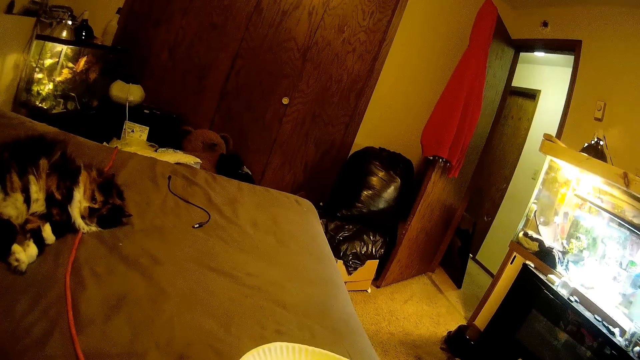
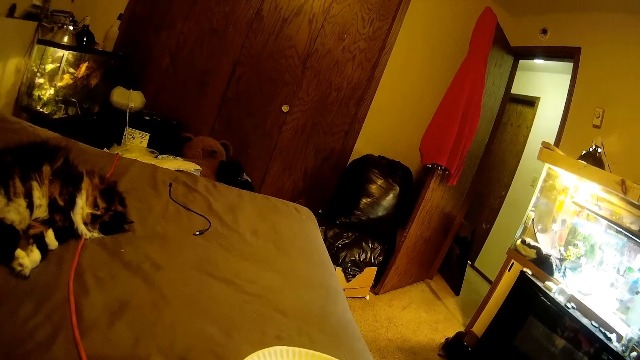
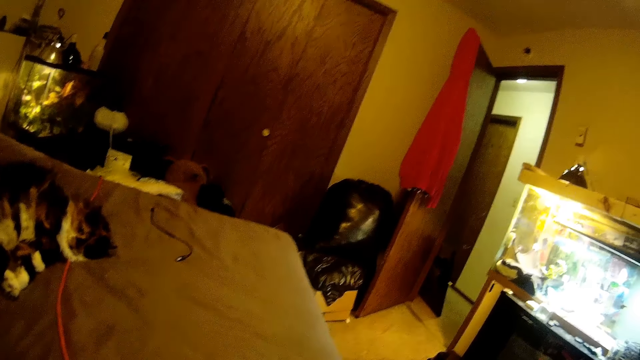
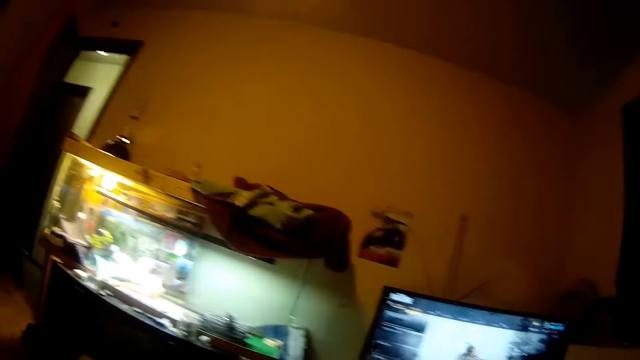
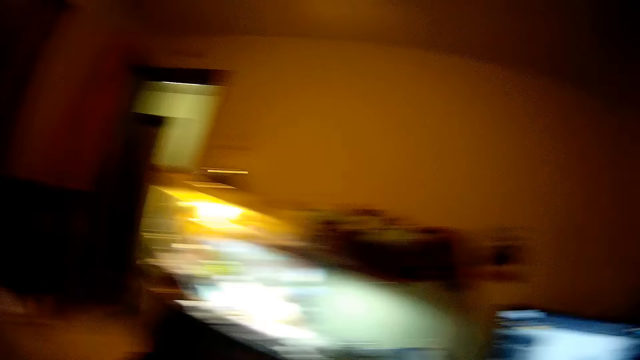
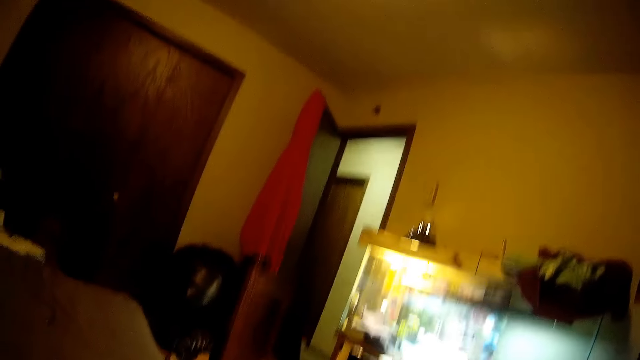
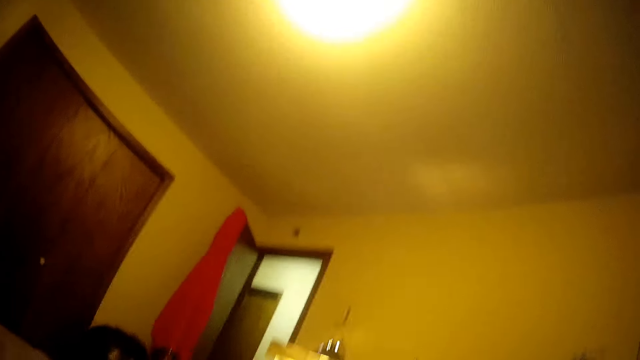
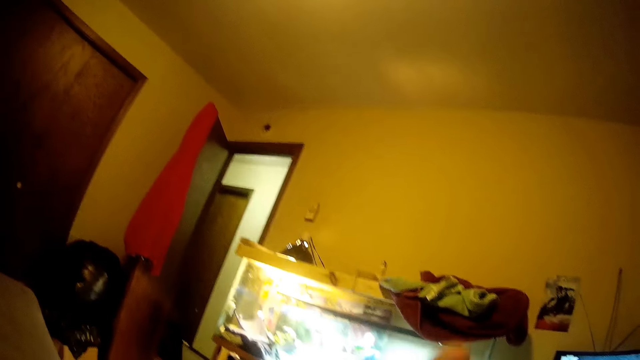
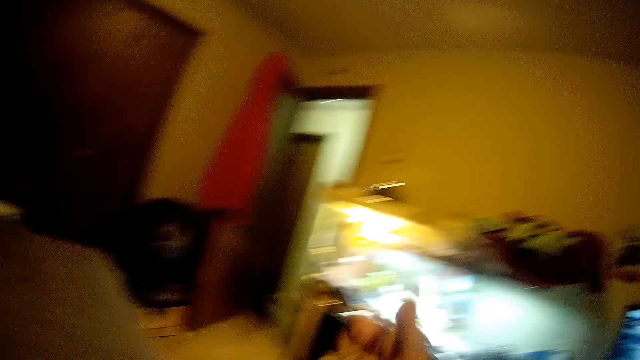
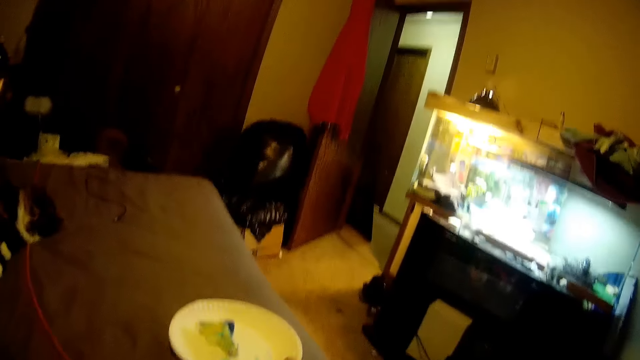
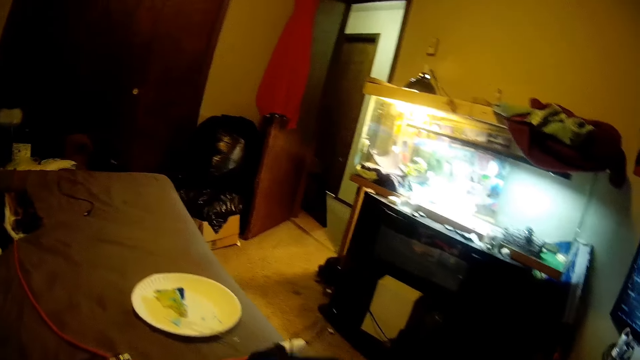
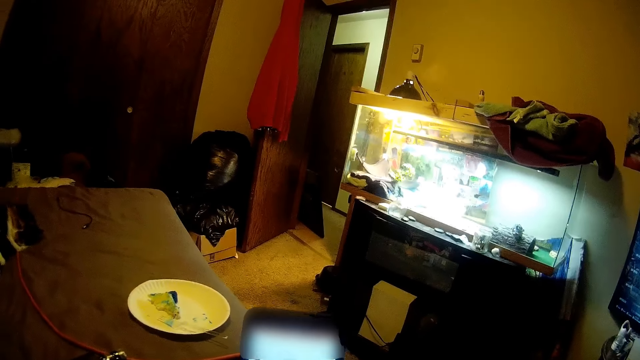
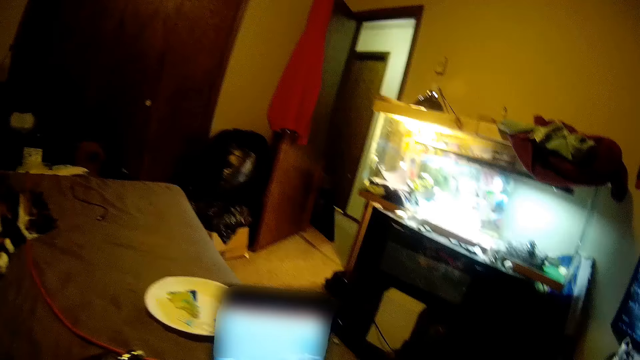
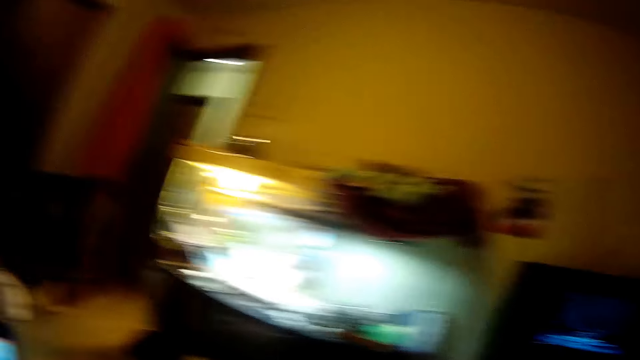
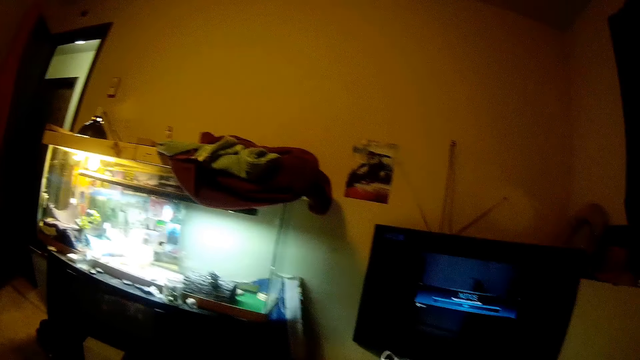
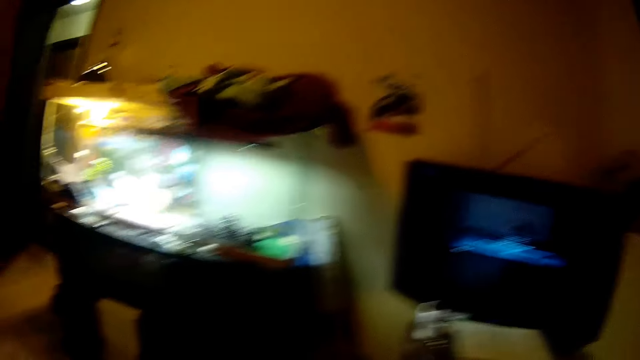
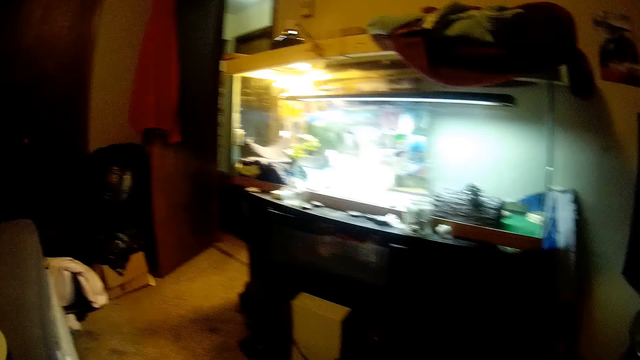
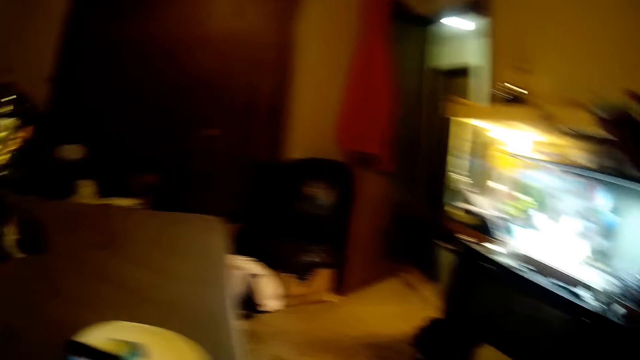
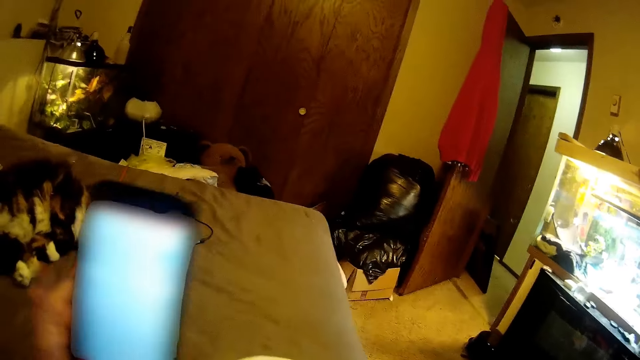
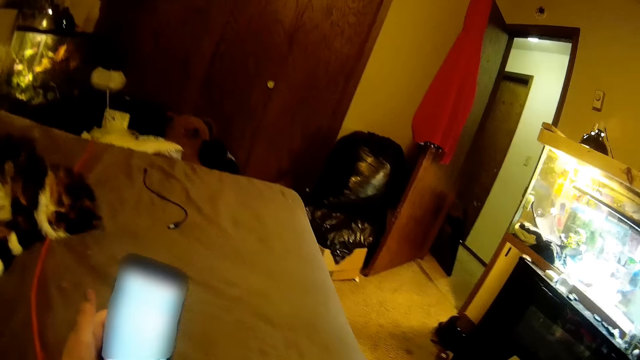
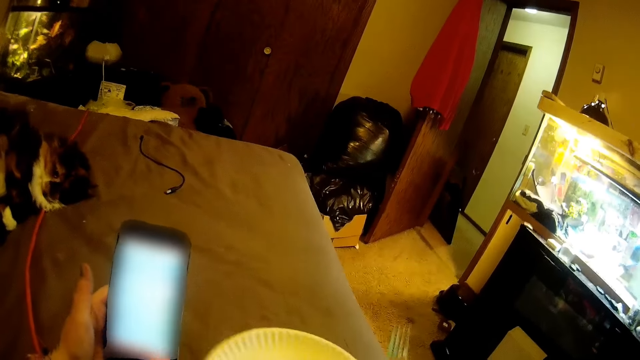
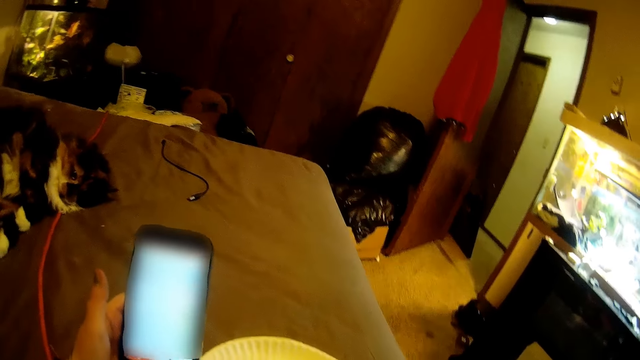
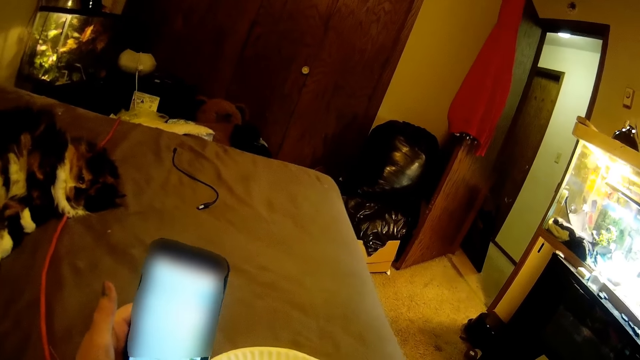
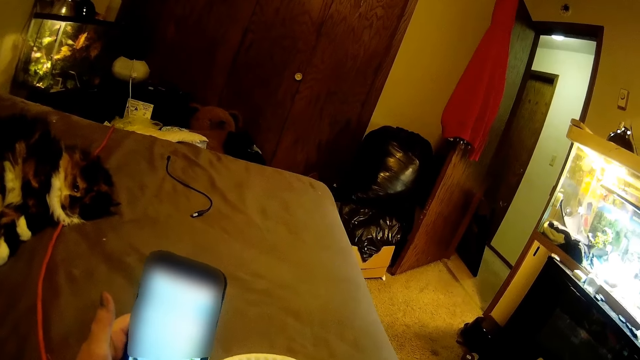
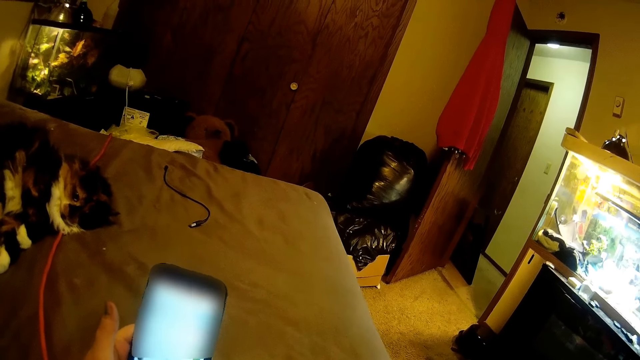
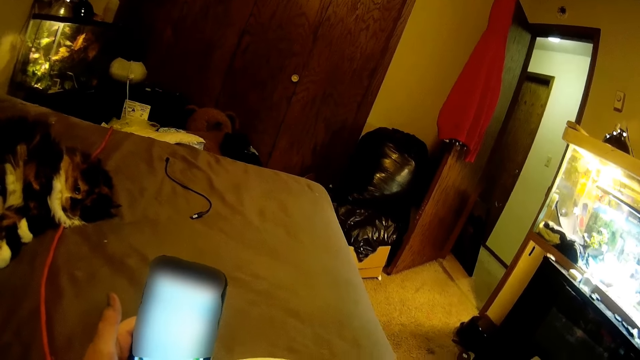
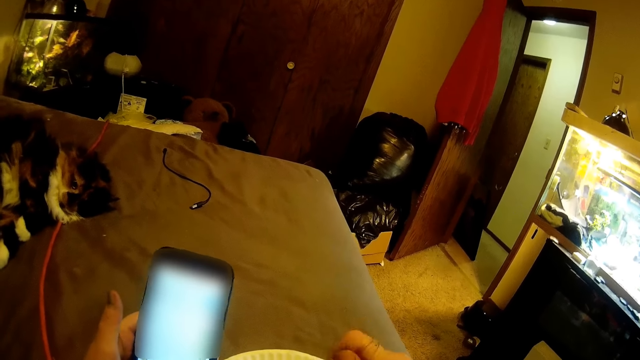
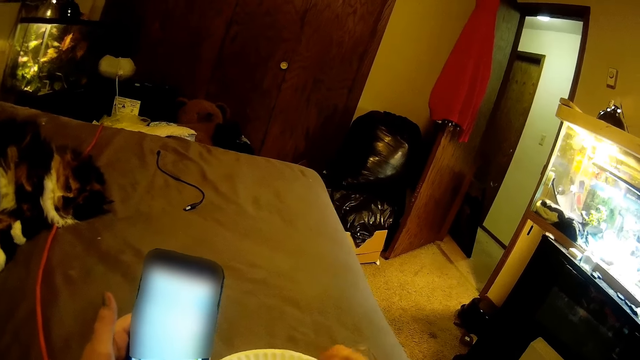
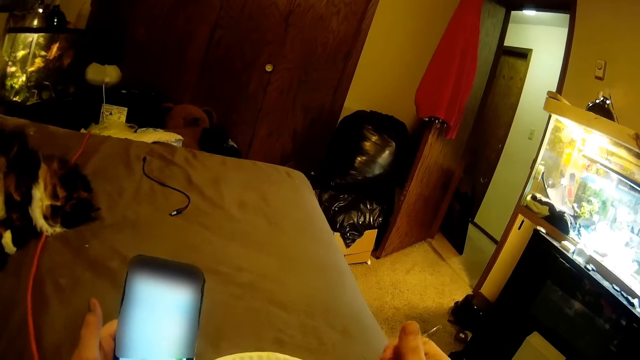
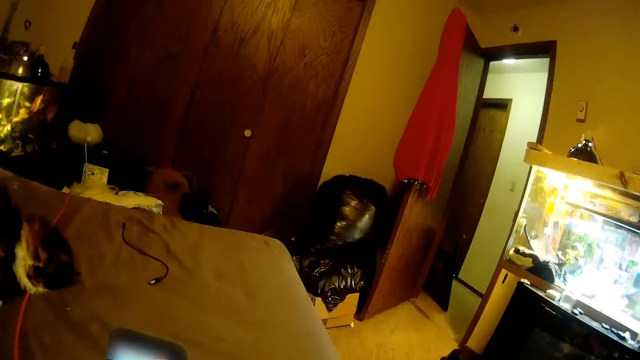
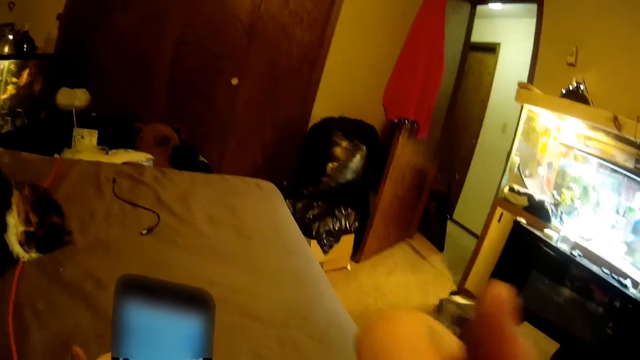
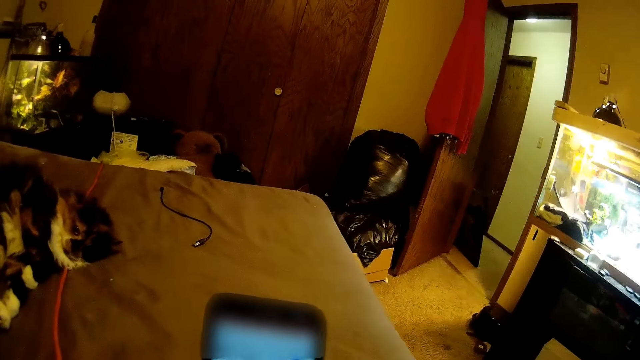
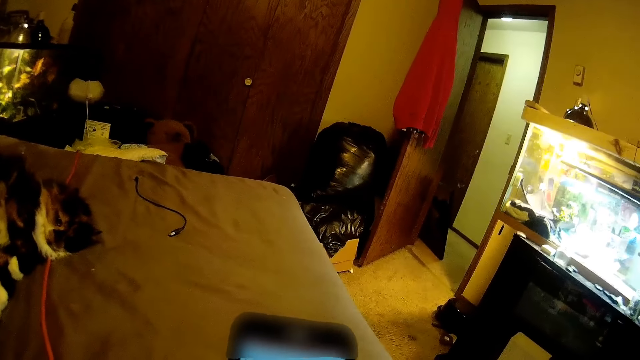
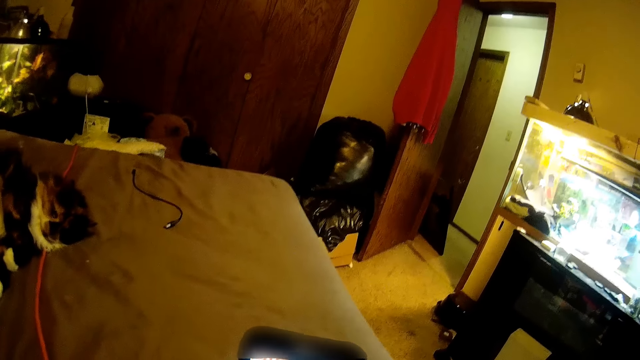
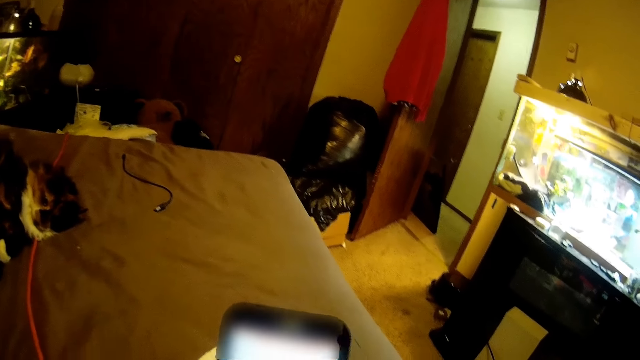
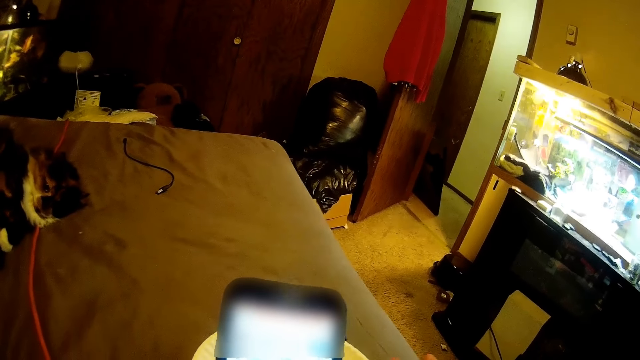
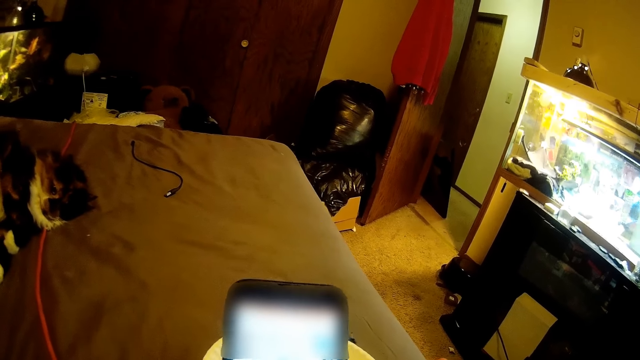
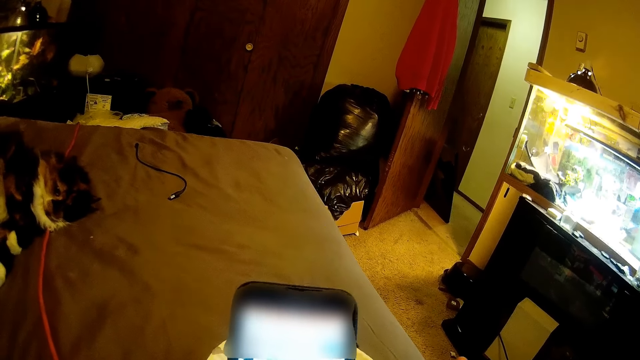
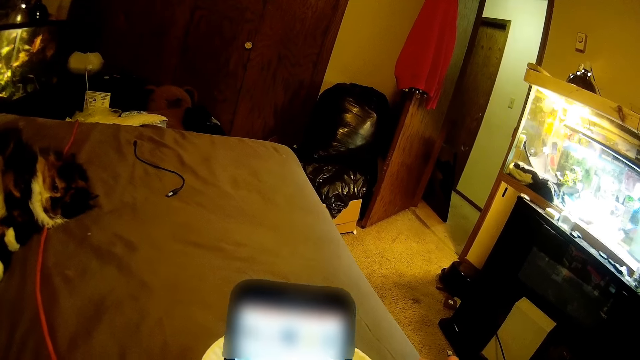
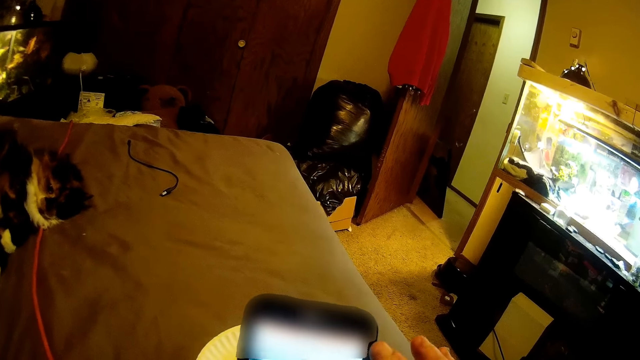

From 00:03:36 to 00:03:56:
The camera wearer looks at the dog. They hold the phone. They pick food out from the plate on the bed. They press the phone.
